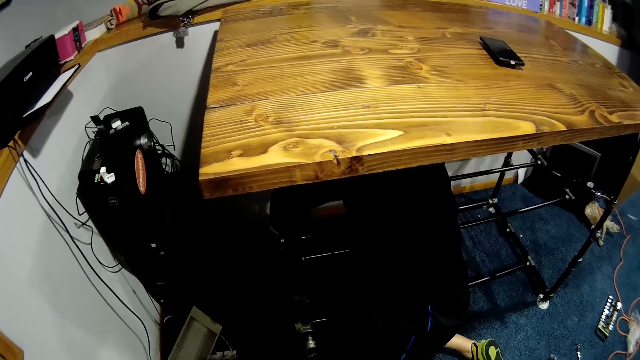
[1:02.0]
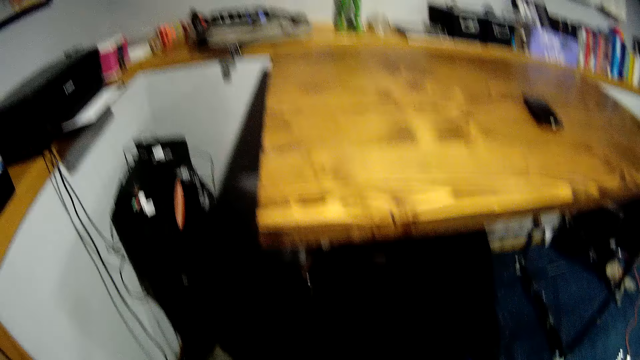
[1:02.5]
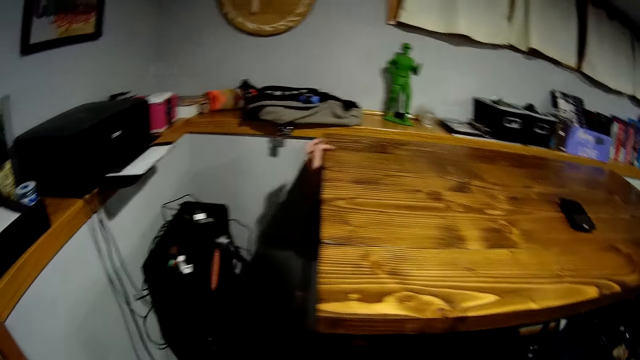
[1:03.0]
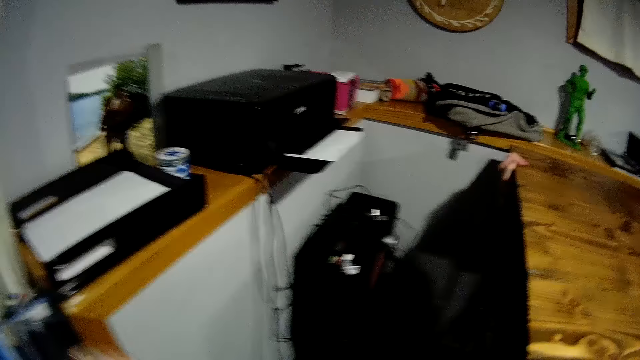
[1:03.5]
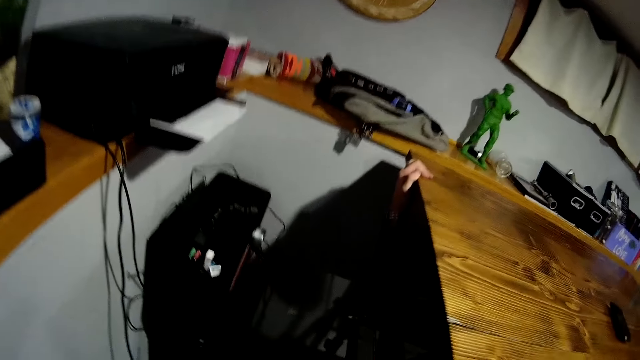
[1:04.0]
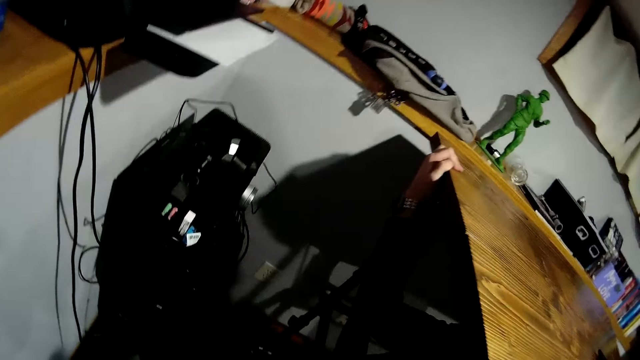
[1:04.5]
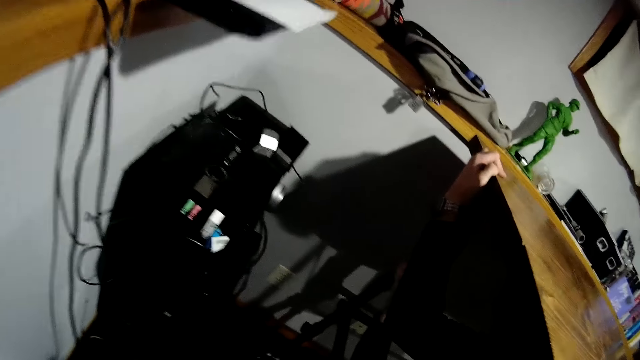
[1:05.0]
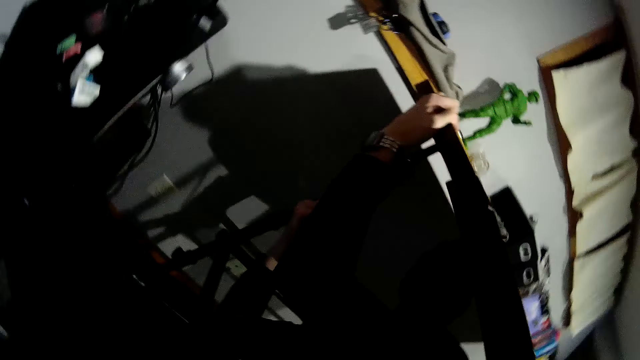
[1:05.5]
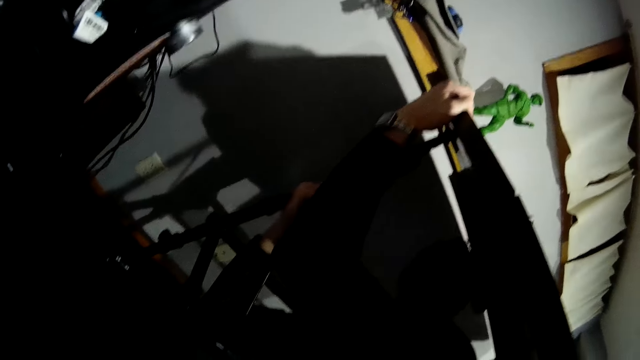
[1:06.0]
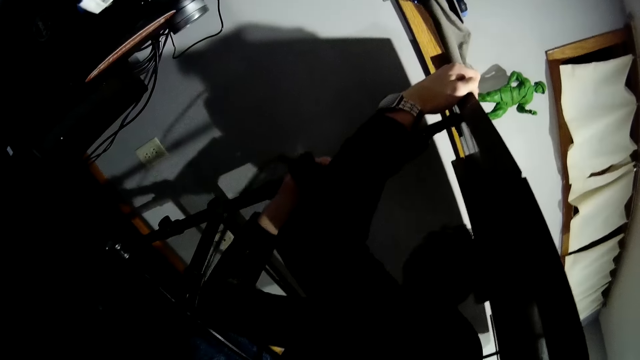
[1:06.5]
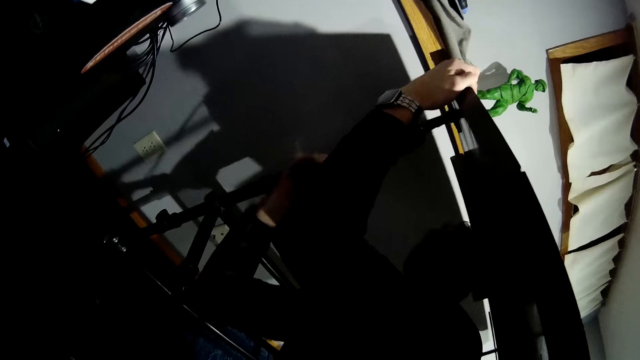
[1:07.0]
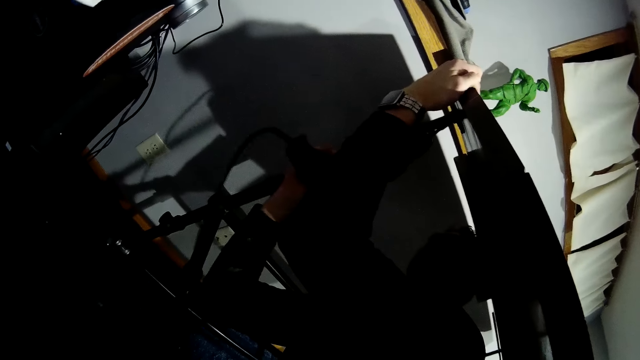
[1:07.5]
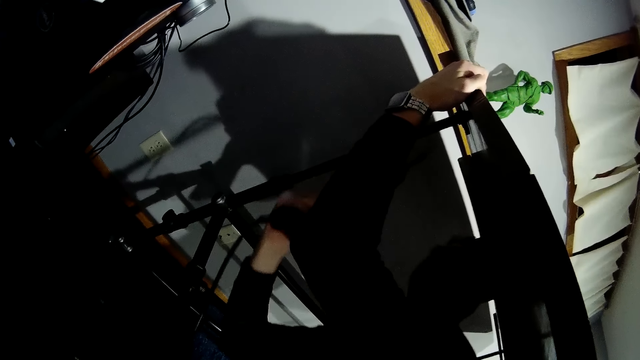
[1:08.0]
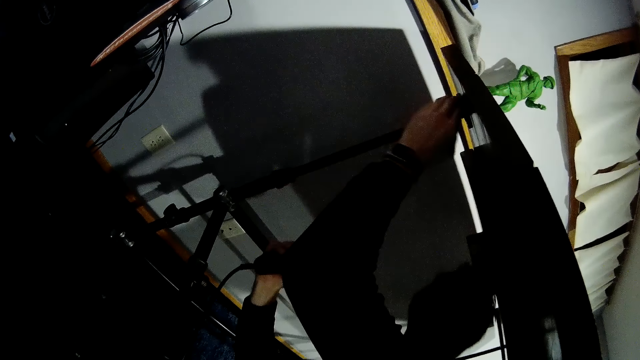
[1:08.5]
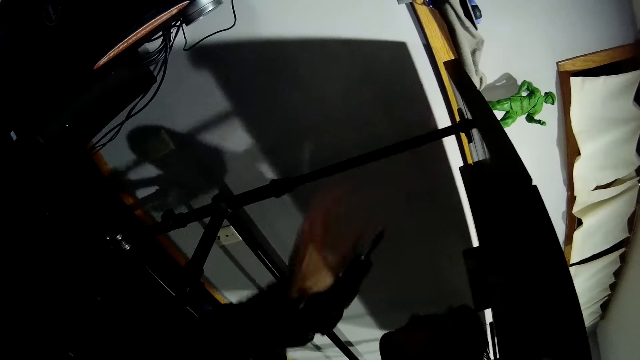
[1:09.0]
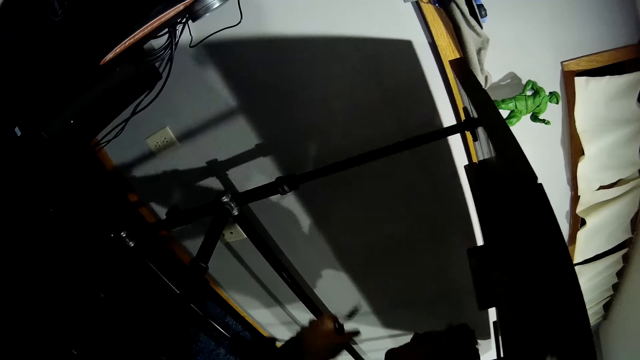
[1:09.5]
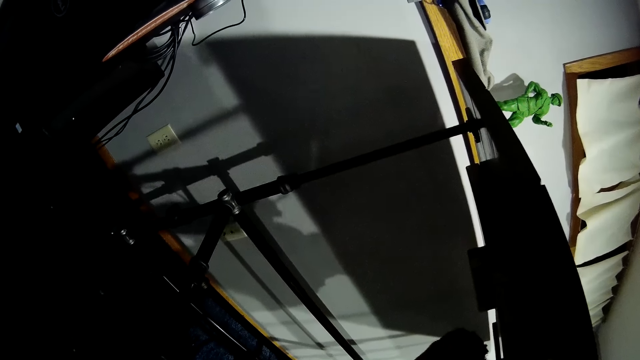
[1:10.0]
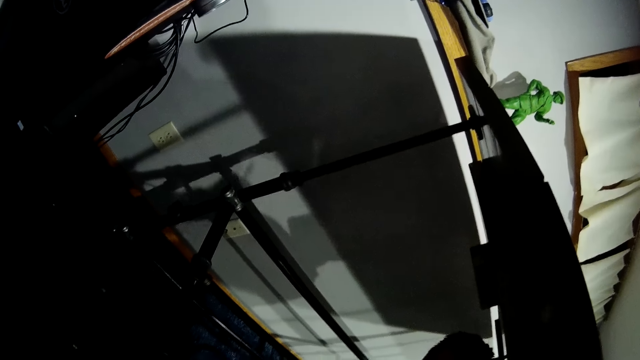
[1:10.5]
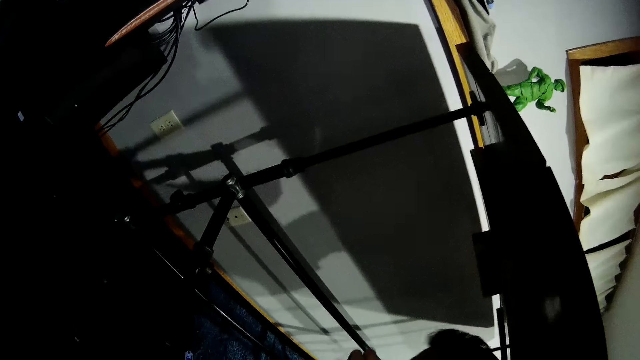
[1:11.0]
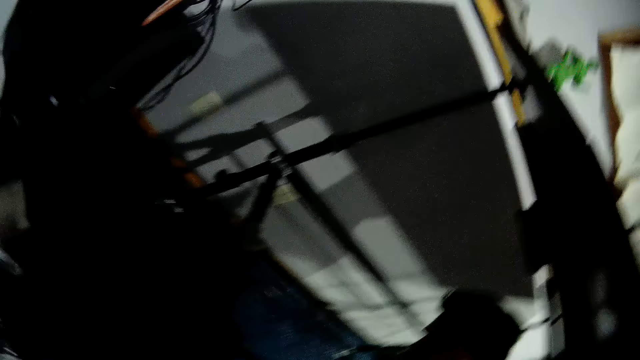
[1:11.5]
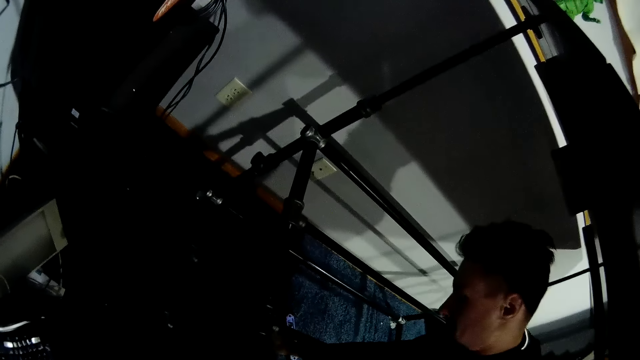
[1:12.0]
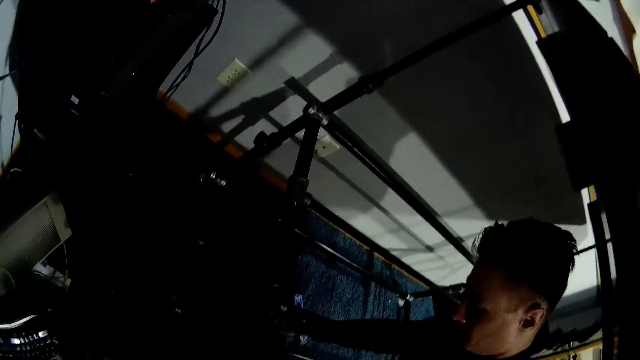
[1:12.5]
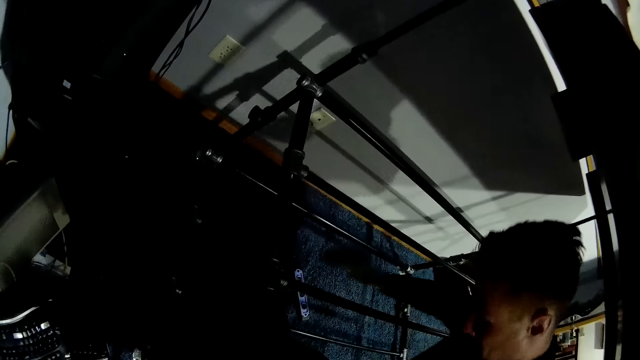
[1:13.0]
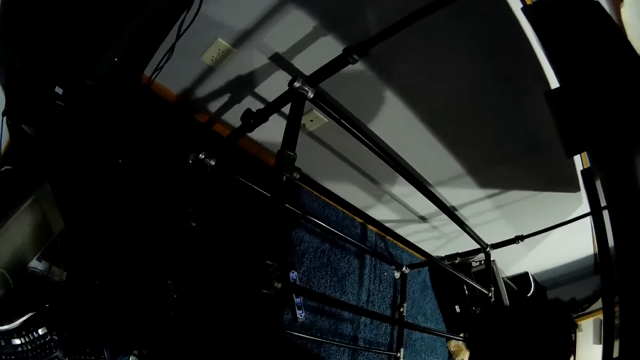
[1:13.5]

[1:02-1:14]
The man removes the drilling machine from the table. The man sits under the table. The man adjusts the drill bit from the drilling machine.

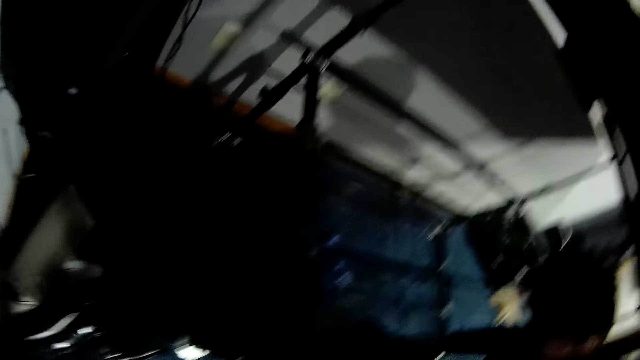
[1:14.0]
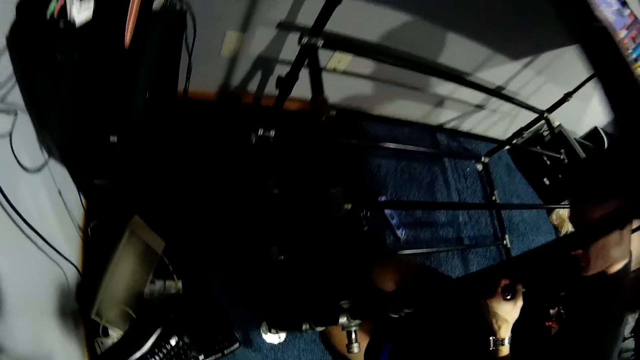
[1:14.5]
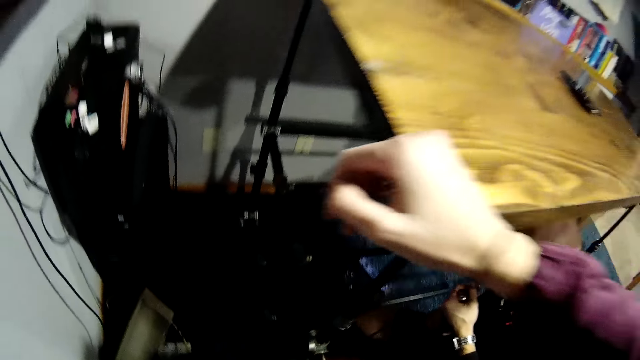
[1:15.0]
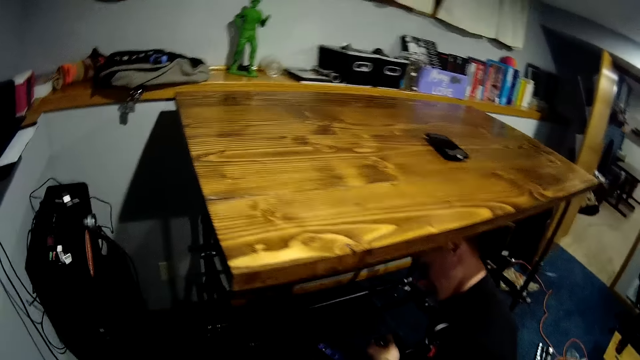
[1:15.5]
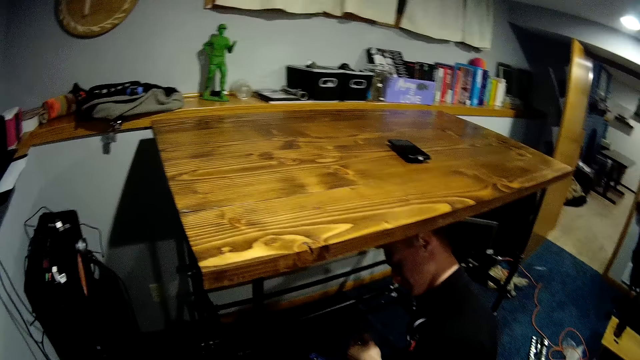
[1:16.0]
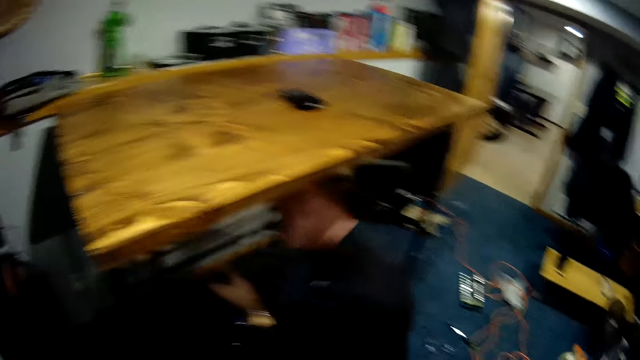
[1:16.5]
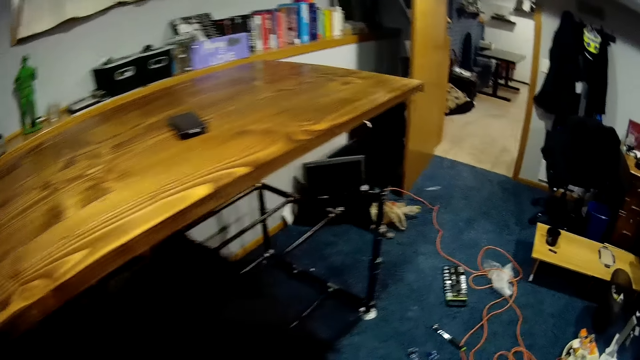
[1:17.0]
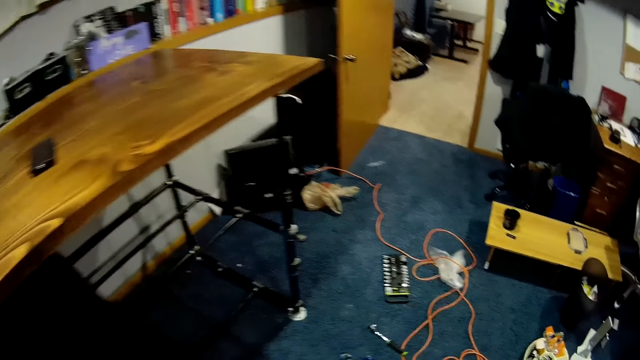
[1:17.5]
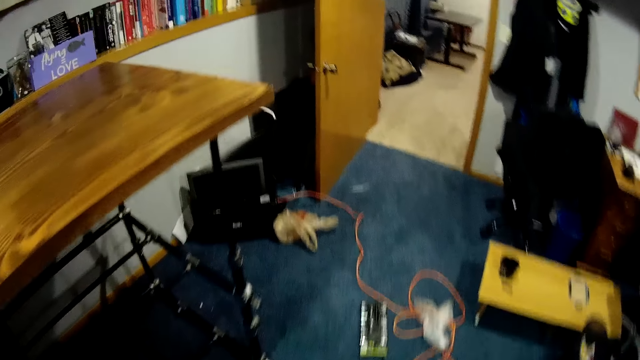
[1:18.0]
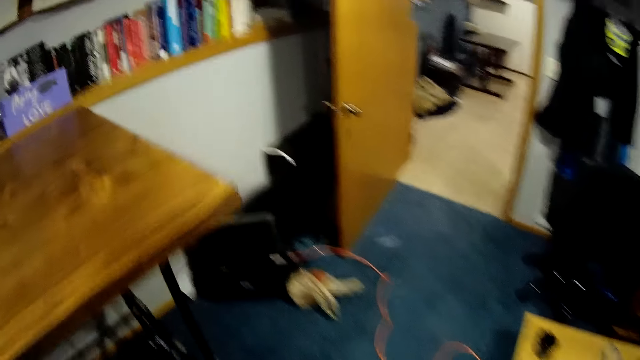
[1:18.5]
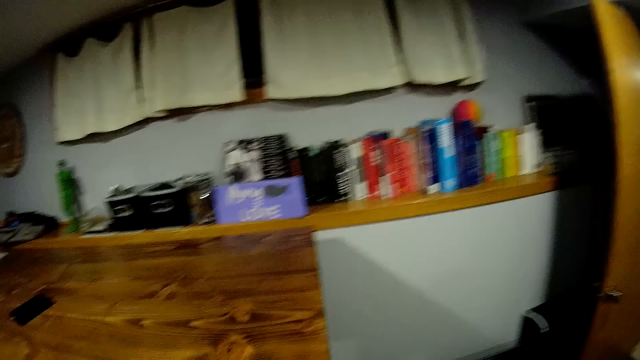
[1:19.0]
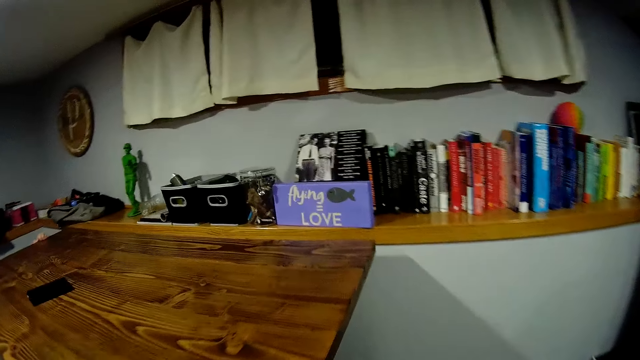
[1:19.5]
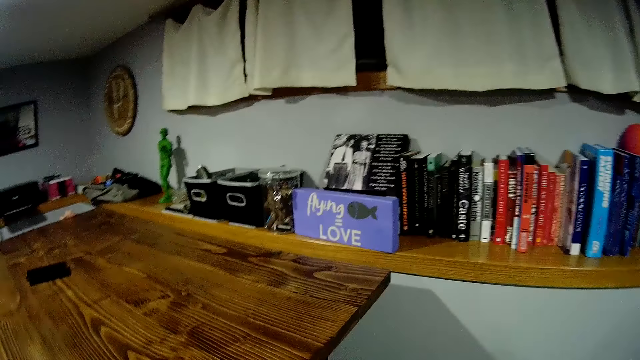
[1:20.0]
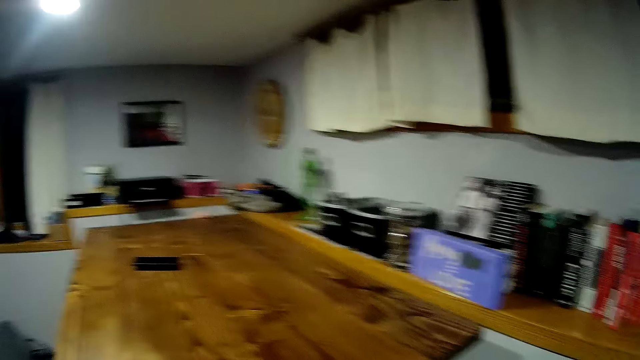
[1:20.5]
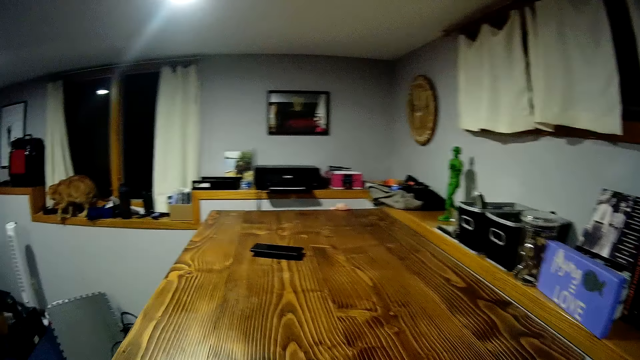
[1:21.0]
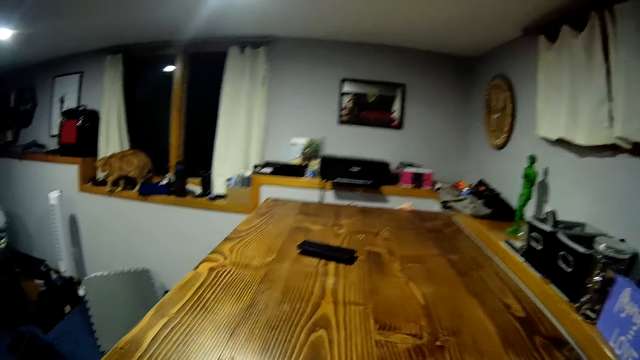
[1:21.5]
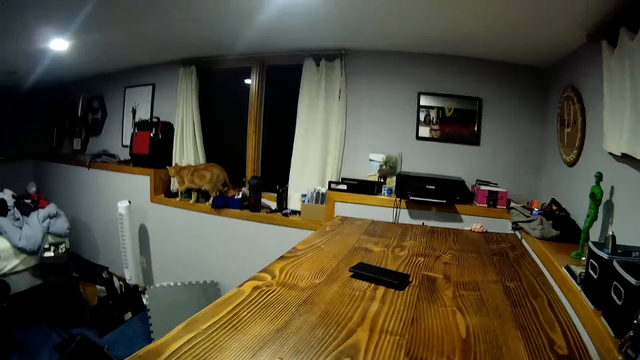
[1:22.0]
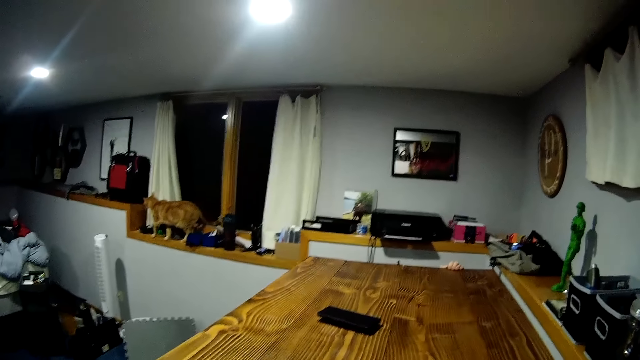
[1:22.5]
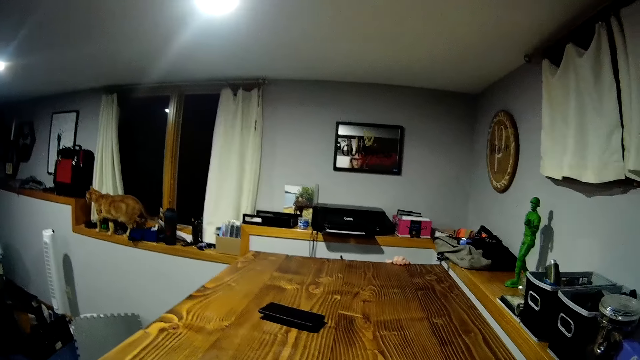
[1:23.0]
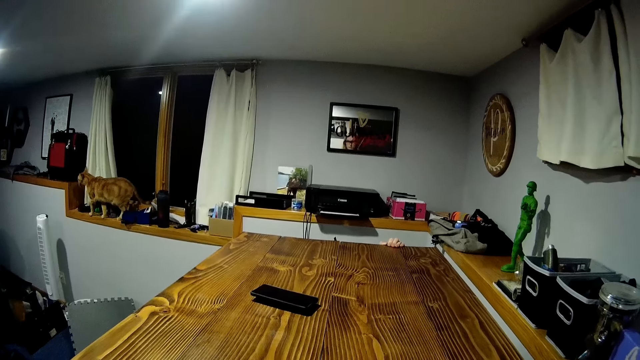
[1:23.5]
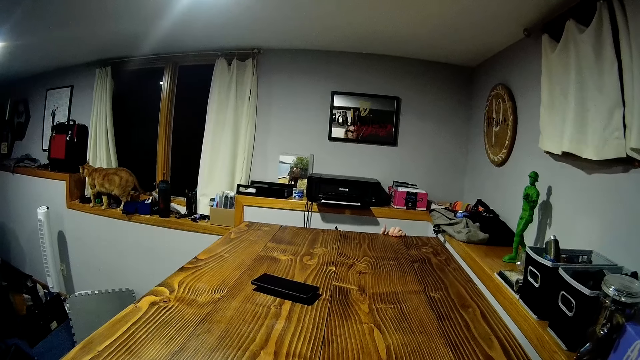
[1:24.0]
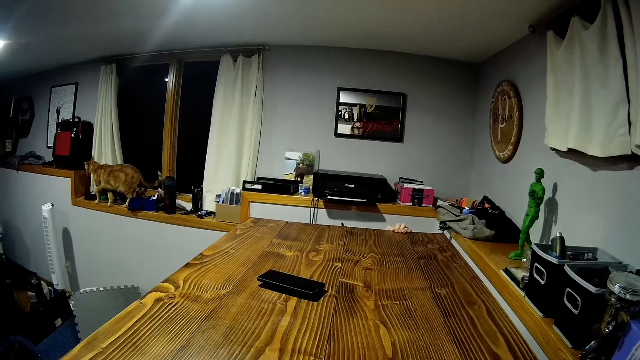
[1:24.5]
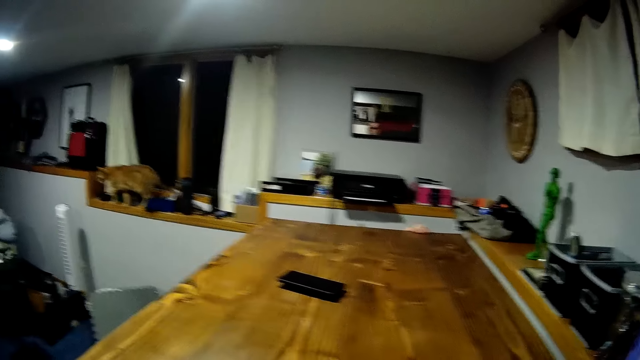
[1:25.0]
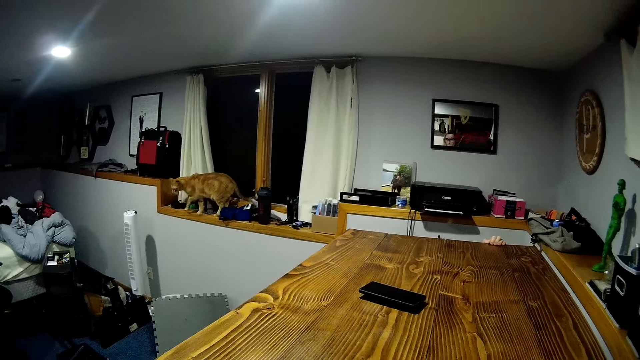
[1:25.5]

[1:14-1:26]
The camera wearer releases the table with her right hand. A man sits under the table. The camera wearer walks on the floor. The man places the drilling machine under the table. The camera wearer stands in the room. The man drills the table with the drilling machine.
